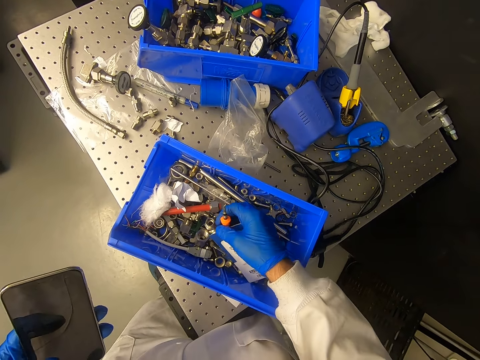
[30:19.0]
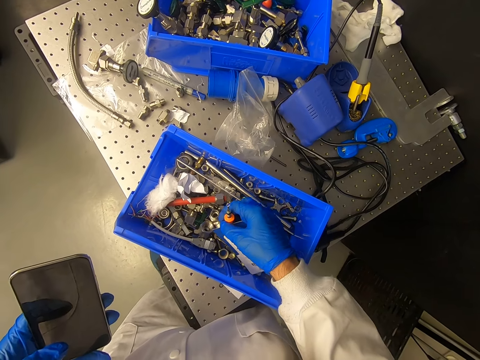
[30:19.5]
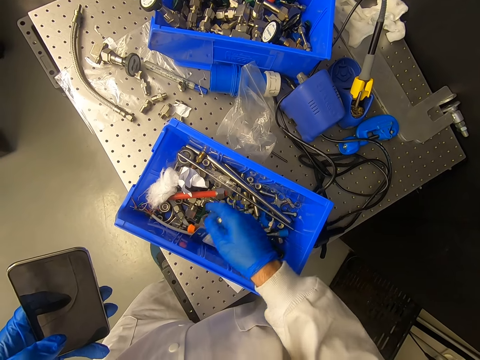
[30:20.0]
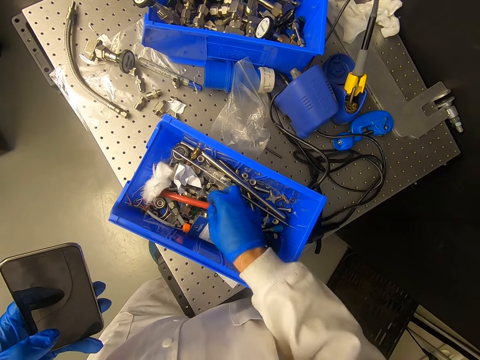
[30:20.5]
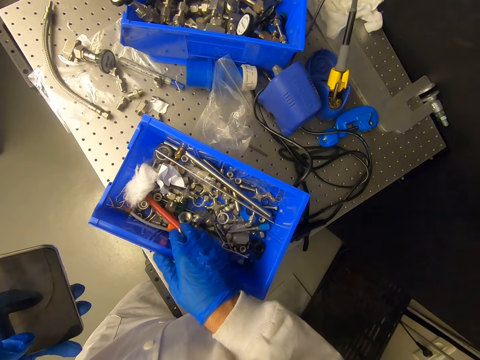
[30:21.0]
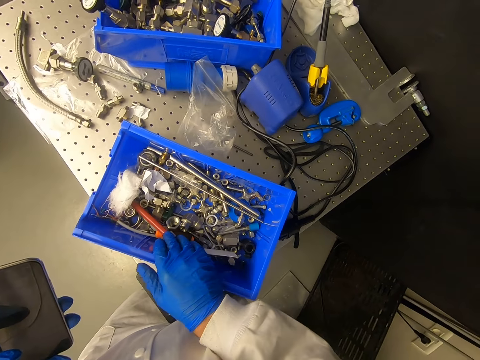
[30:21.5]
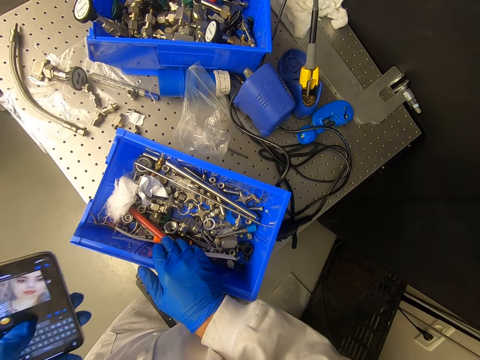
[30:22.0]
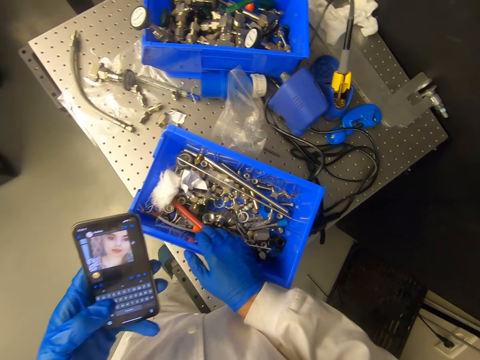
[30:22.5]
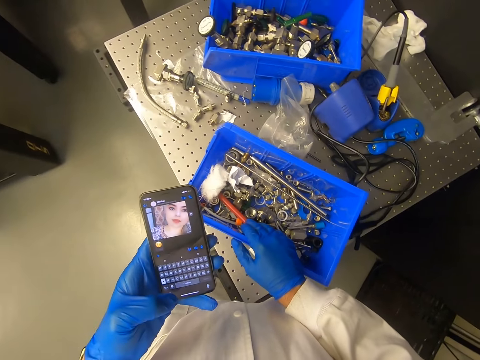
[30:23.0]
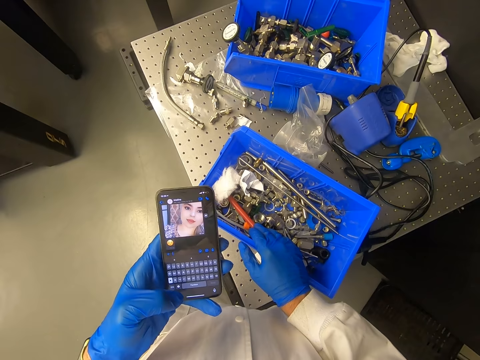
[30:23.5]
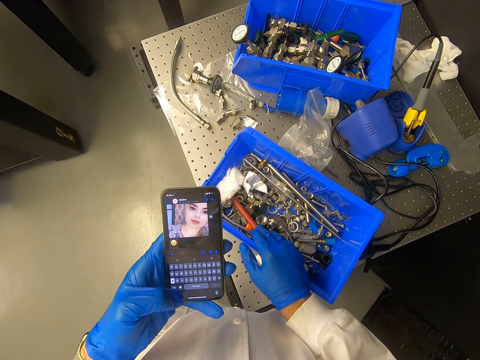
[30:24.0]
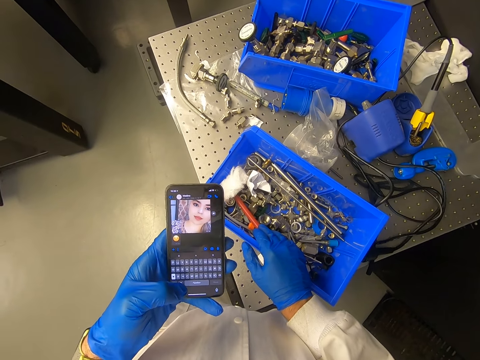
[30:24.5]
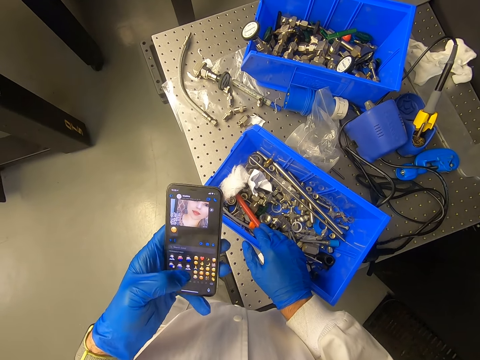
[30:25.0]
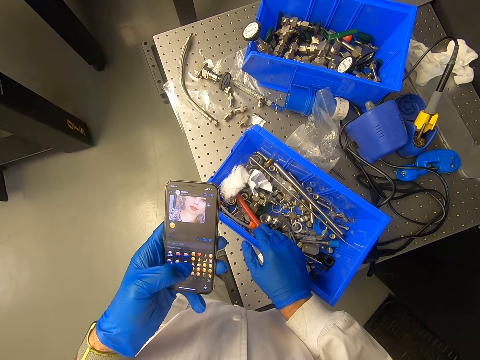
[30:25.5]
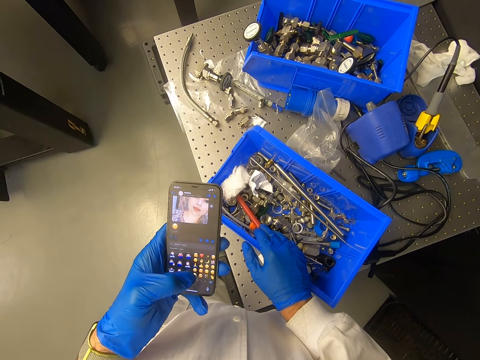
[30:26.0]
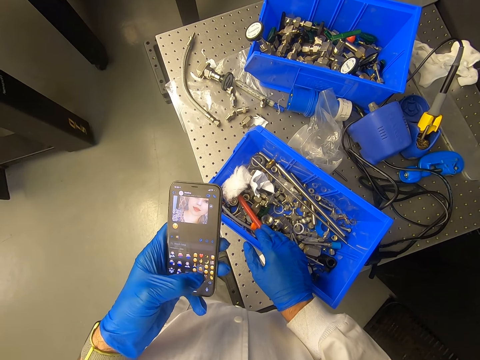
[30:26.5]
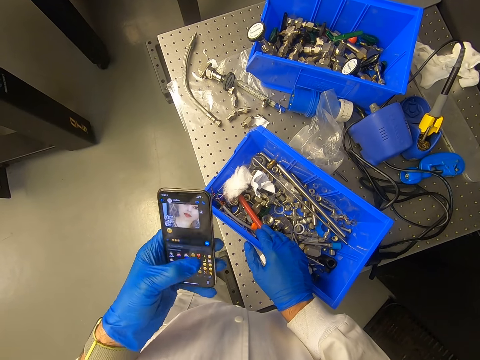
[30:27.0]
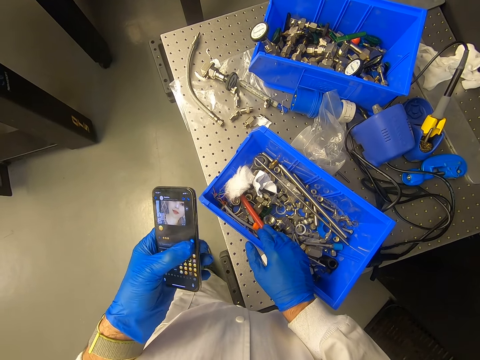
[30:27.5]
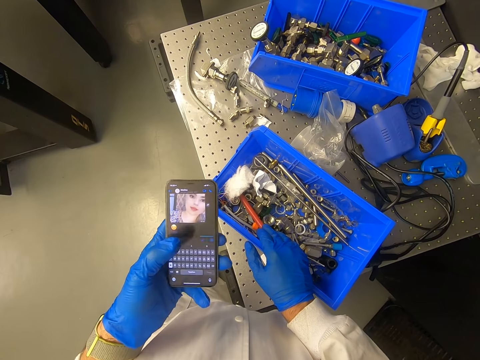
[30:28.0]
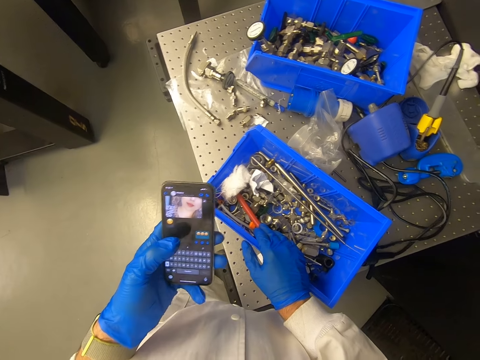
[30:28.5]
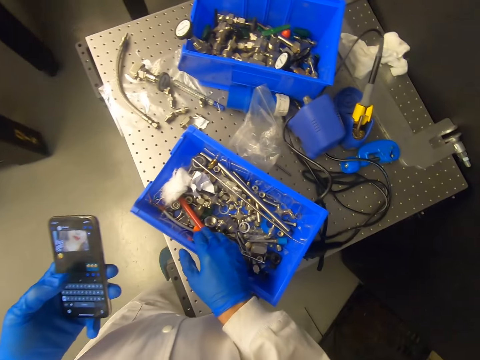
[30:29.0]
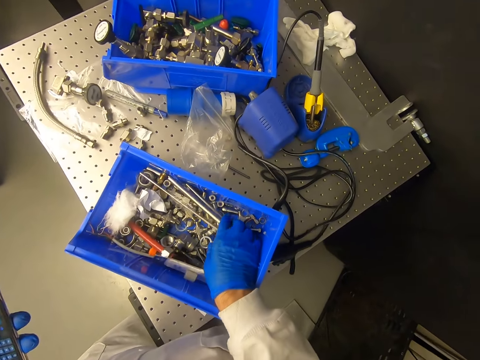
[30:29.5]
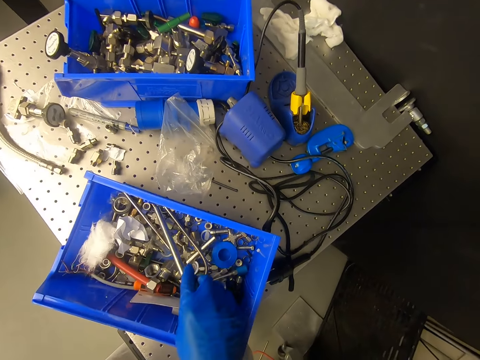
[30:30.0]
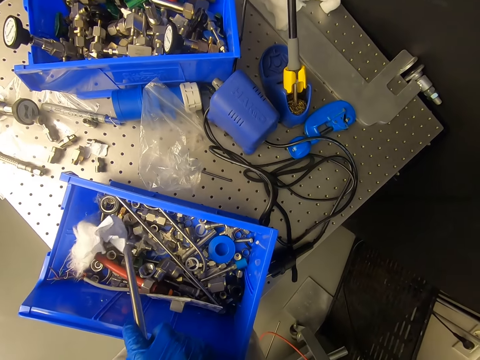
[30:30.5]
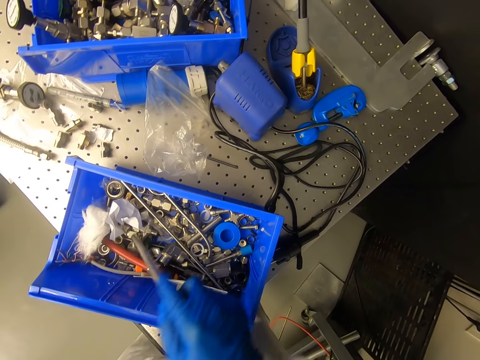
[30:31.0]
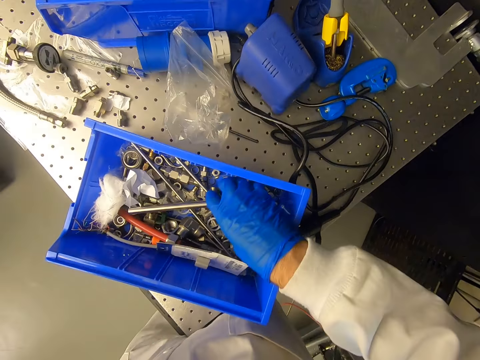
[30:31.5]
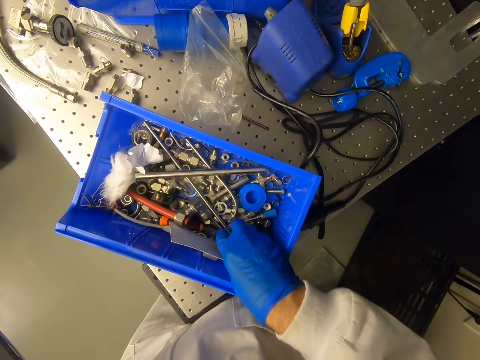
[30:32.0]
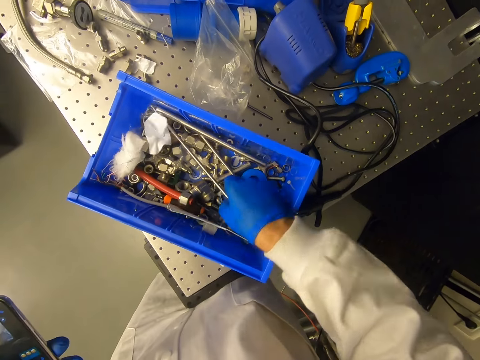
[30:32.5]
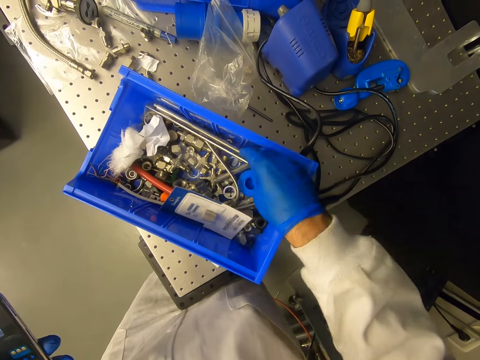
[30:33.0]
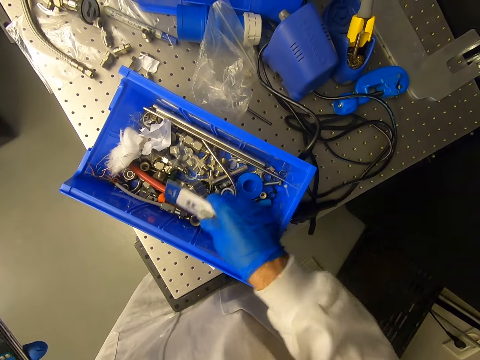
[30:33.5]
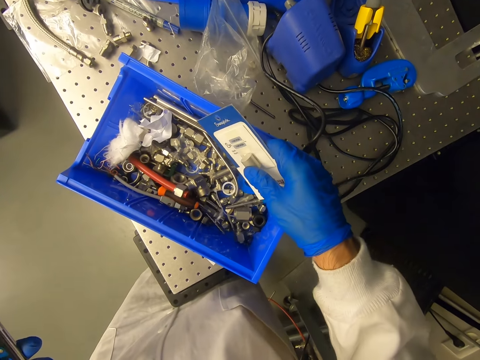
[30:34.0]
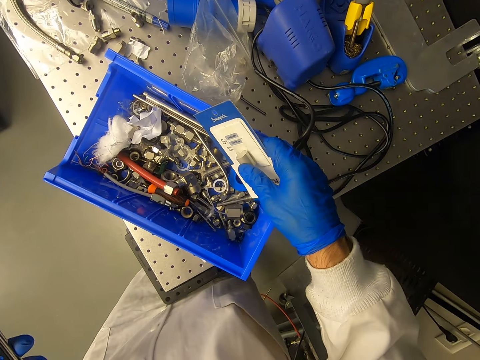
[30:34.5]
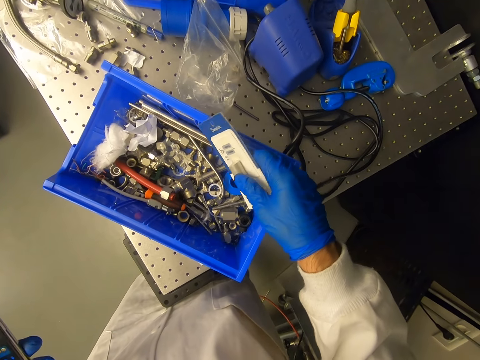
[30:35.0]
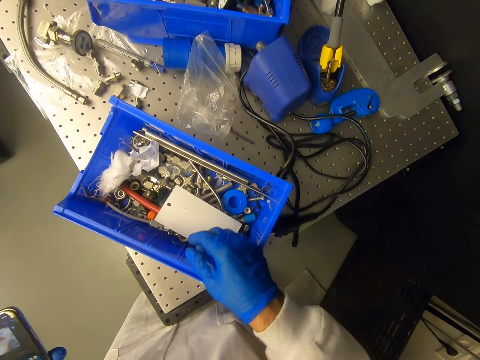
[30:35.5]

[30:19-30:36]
The camera wearer touches the tools. They sort the nails. They look at the phone. They use the phone. They dial the phone. They pick up the metal. They hold a spanner.

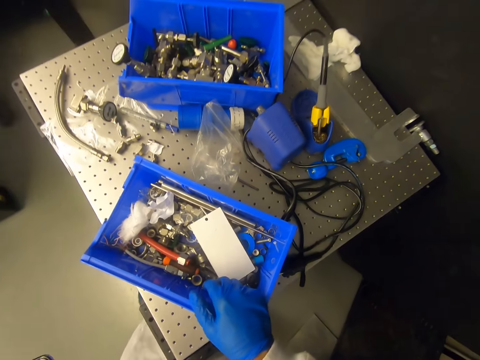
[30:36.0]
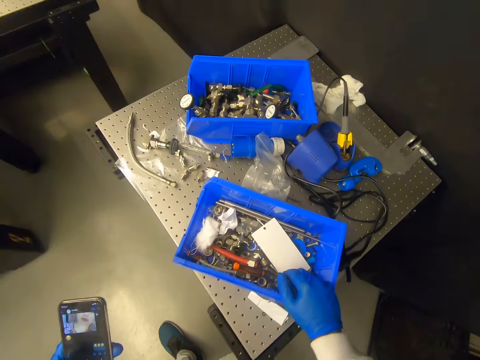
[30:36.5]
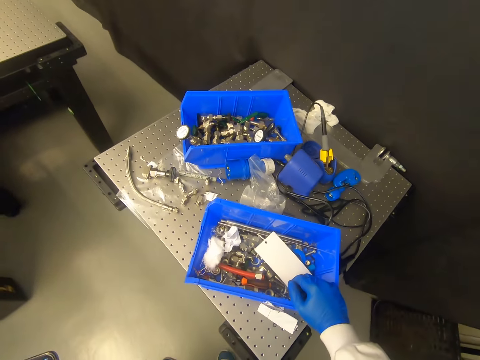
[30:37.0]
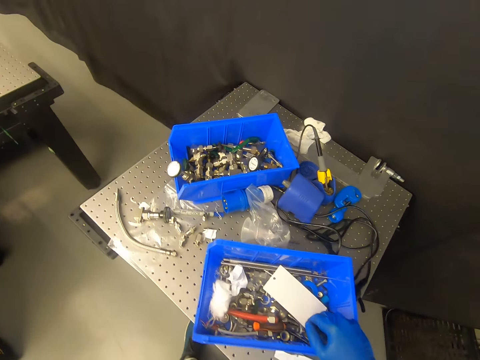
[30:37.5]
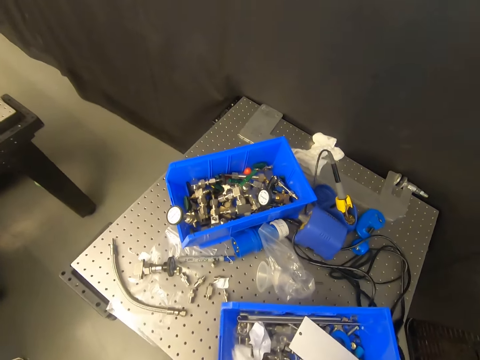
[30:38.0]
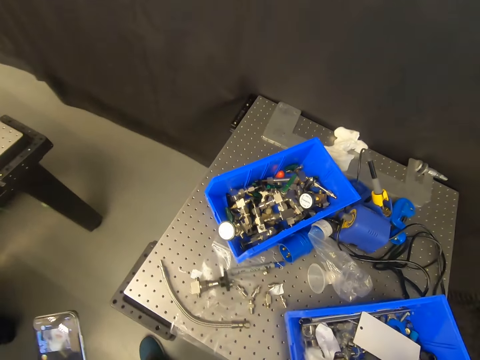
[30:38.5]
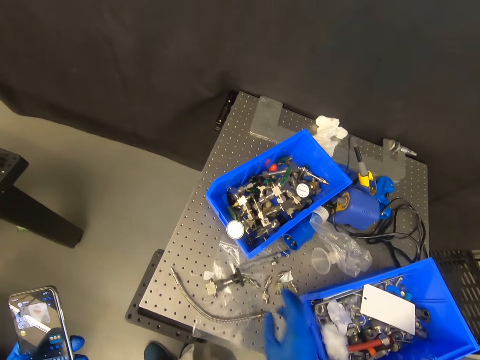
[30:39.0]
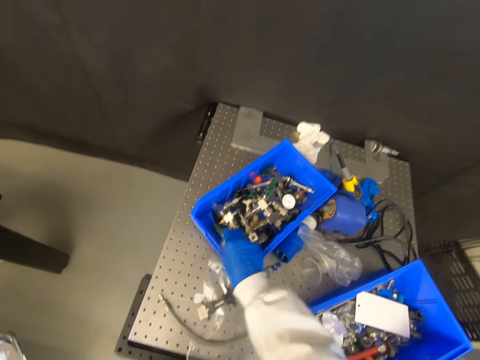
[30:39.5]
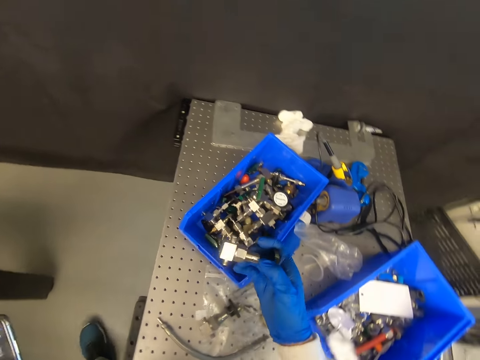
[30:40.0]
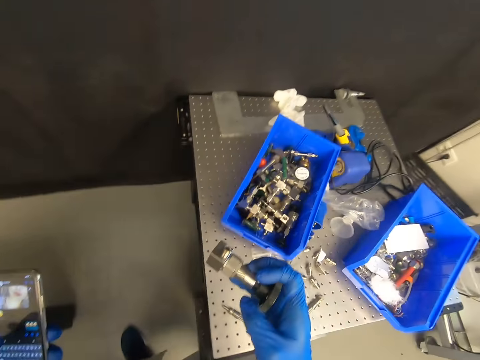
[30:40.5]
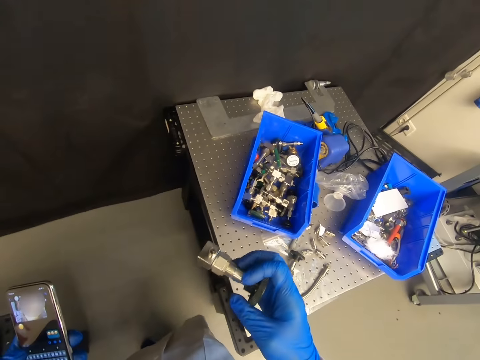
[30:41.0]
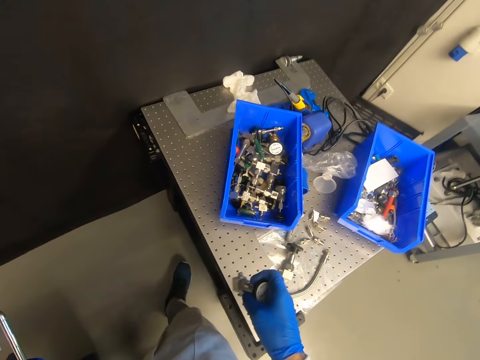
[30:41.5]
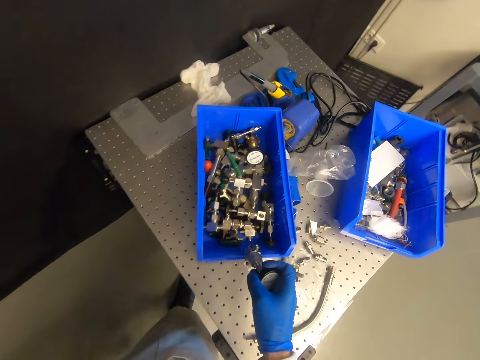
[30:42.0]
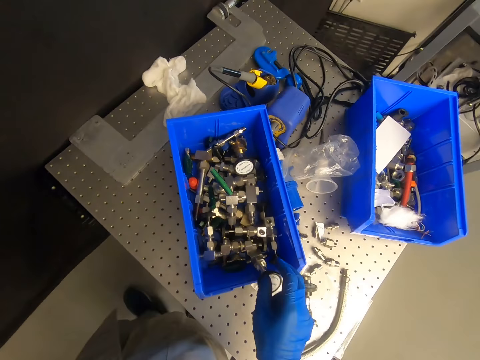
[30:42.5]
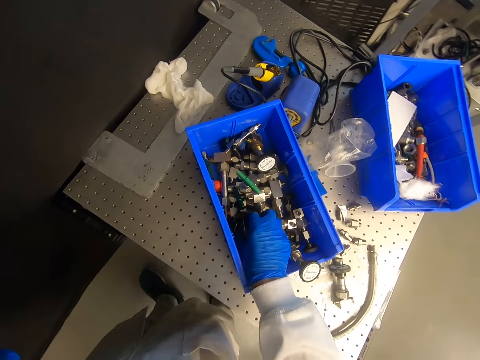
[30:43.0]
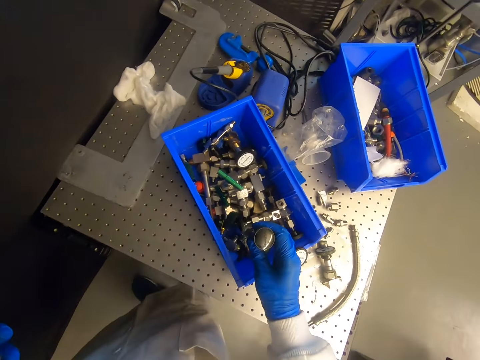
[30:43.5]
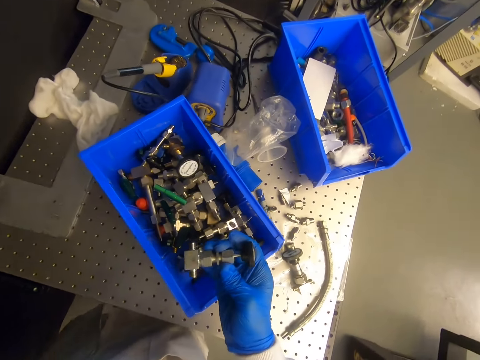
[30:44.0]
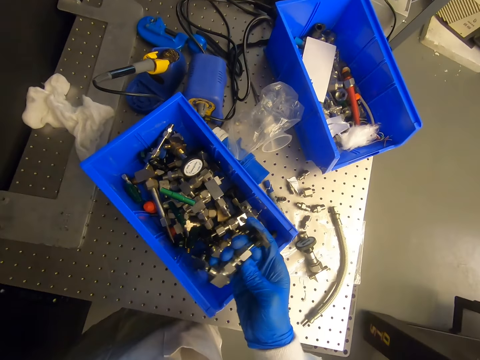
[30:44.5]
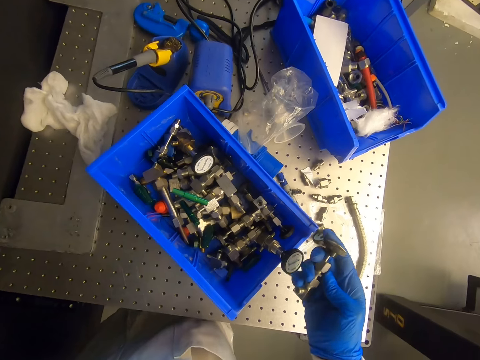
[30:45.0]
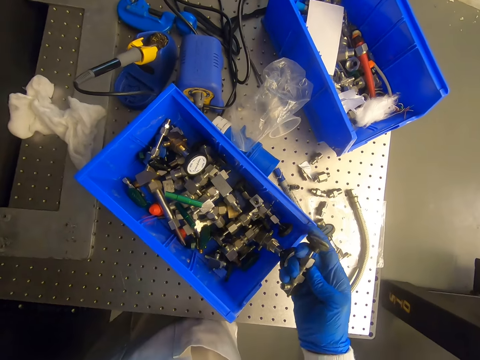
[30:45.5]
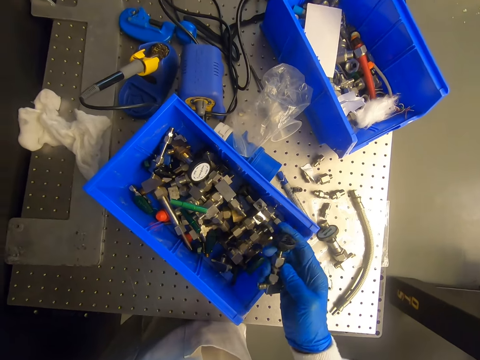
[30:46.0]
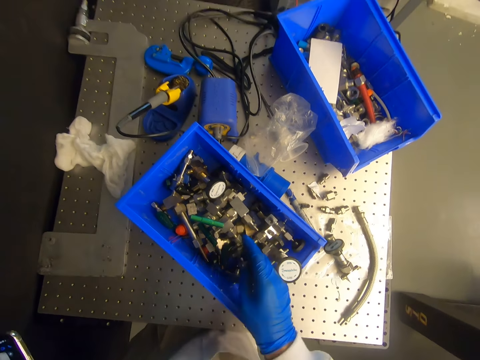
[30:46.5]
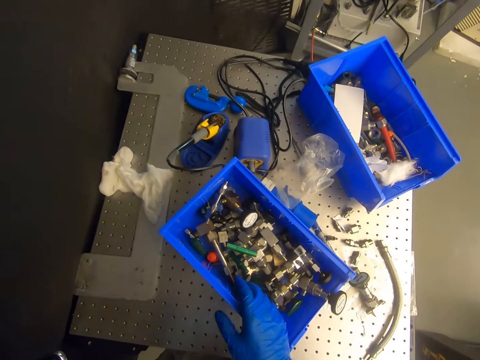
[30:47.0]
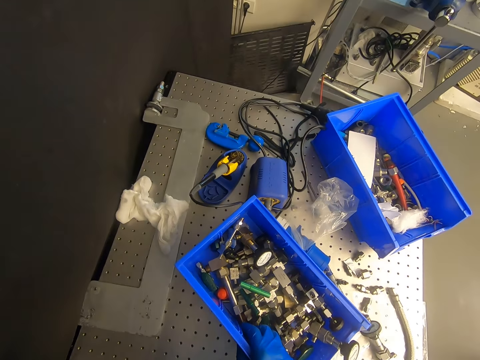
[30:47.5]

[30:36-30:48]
The camera wearer dials the phone. They hold the metal. They hold the metal again.
